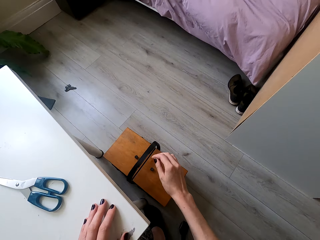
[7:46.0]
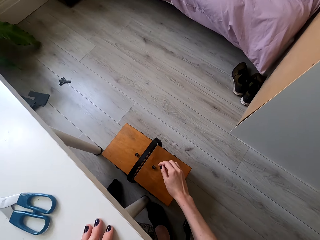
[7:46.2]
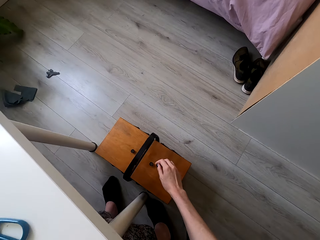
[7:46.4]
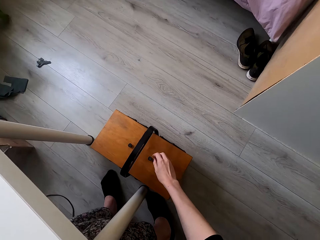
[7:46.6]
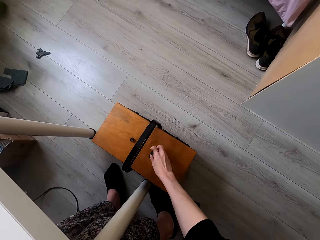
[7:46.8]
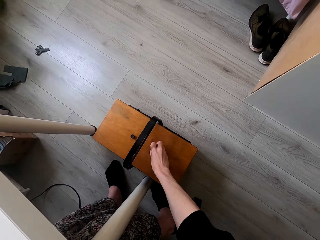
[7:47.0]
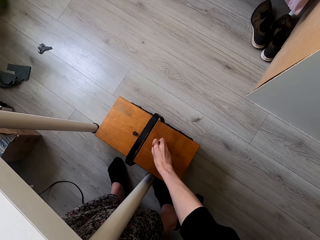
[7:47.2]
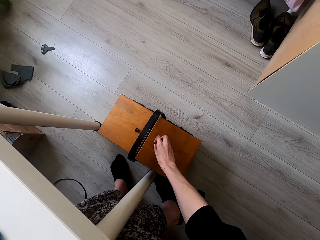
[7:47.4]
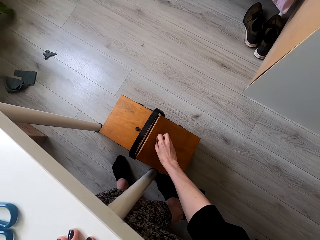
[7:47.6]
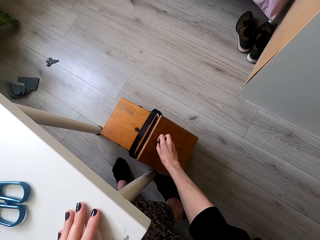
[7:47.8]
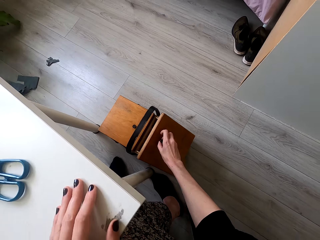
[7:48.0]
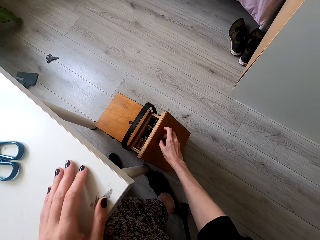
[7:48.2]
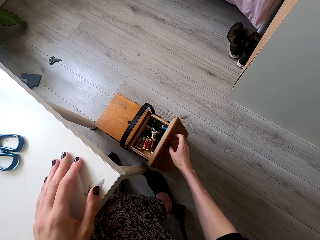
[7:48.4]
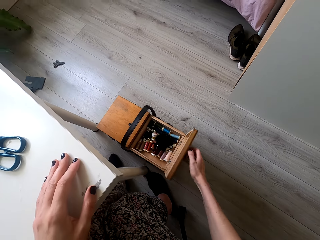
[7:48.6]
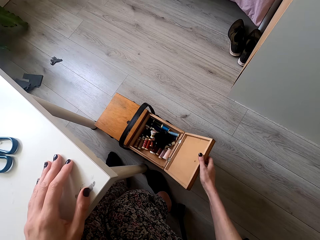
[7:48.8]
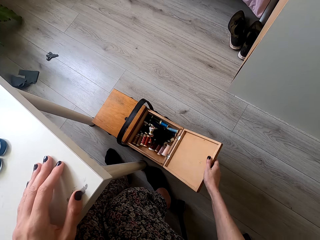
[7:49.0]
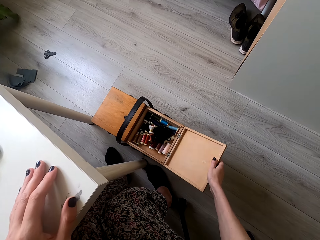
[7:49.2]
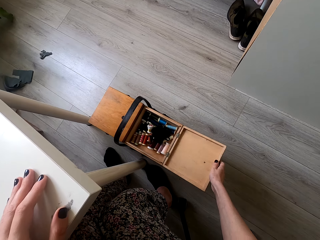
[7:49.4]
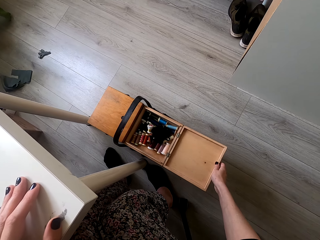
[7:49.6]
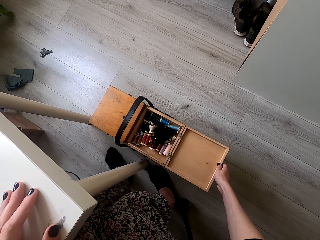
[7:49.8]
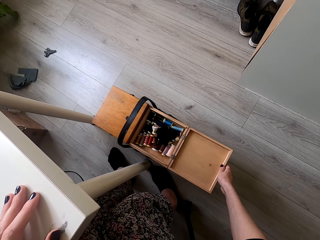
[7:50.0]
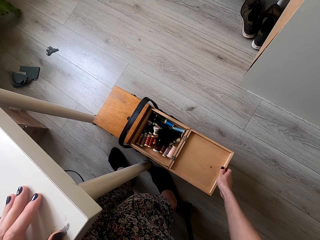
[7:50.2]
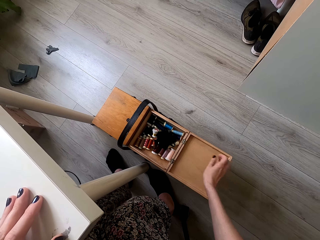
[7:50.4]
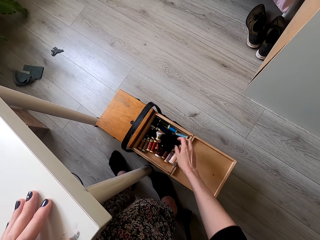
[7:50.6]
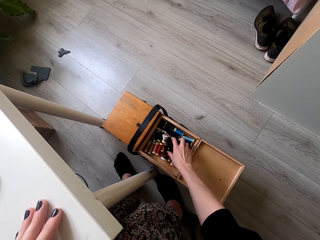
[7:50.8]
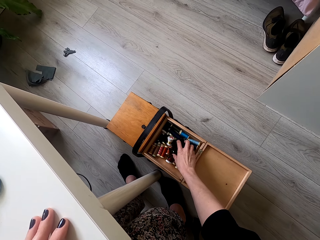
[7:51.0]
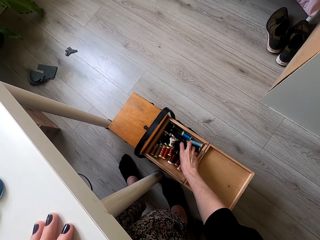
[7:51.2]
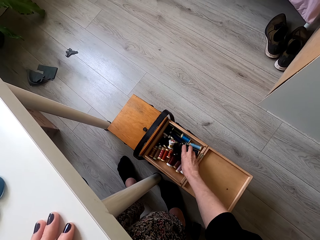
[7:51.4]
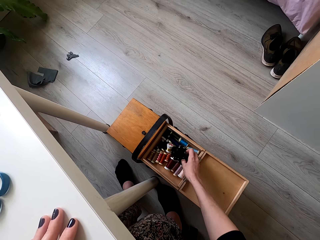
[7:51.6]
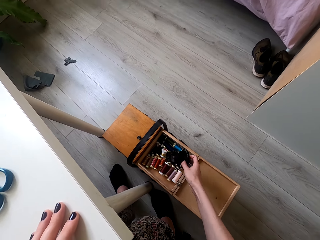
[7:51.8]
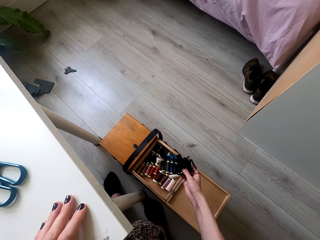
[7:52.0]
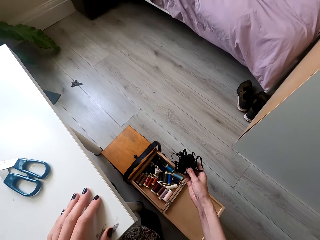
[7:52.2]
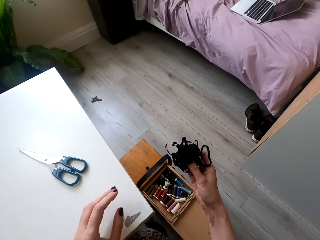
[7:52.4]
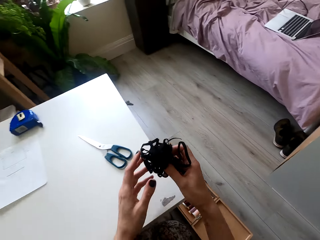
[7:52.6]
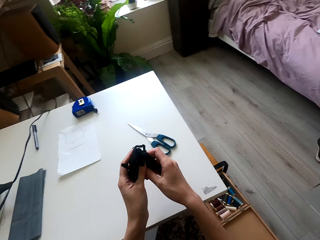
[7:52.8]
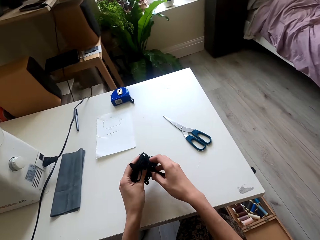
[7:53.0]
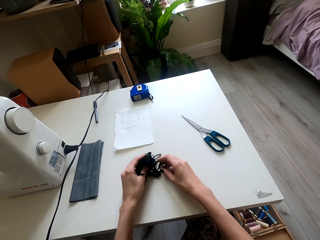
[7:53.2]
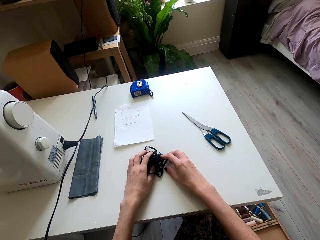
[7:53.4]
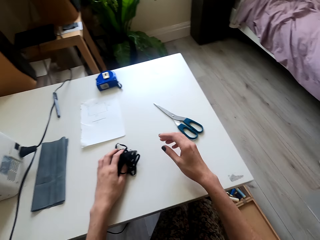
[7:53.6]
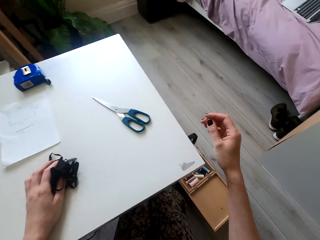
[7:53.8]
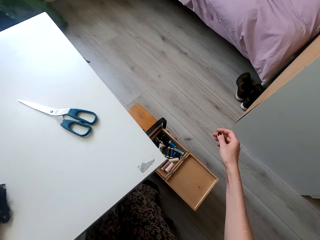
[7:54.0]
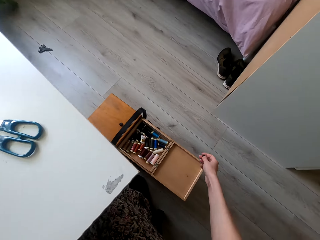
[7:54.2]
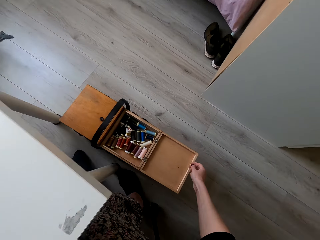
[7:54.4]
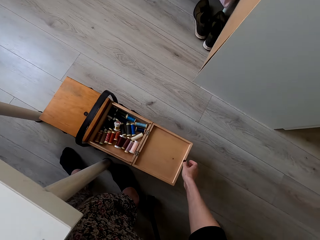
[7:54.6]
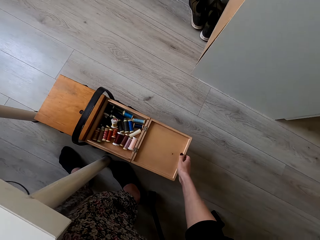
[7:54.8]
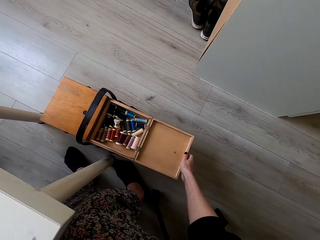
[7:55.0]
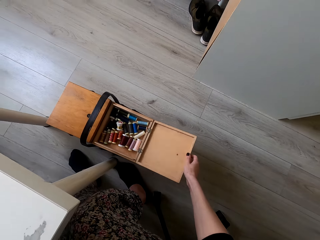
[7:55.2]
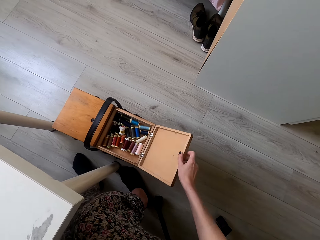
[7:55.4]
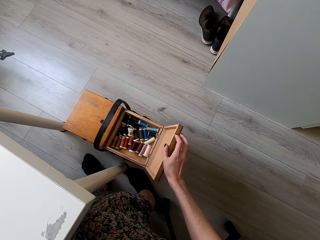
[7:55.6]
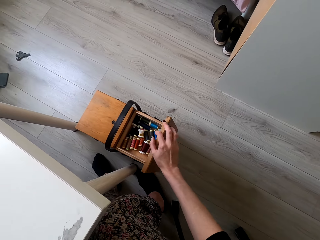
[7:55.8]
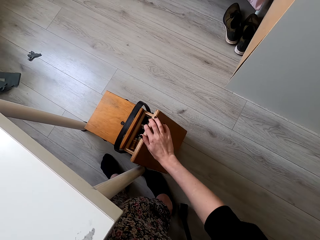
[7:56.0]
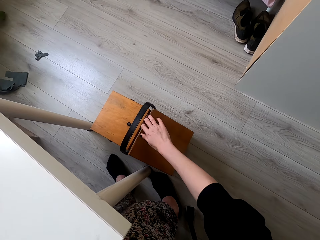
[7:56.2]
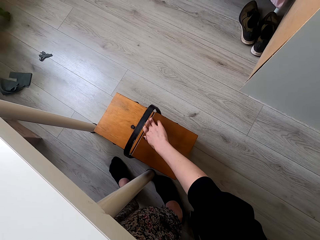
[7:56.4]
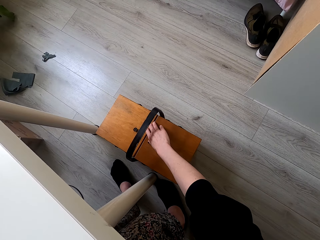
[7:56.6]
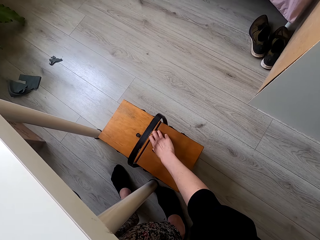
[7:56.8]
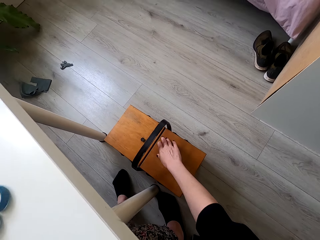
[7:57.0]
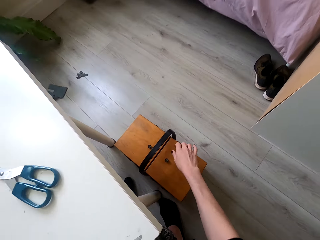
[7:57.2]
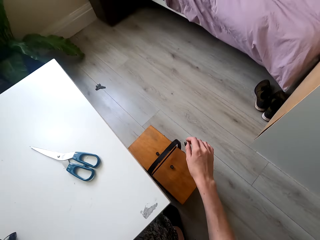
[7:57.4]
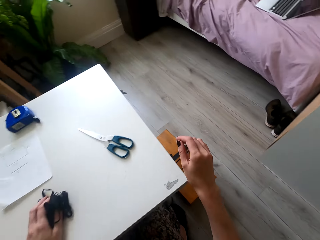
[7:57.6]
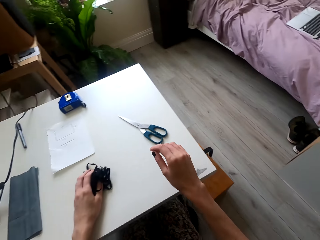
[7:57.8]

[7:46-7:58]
The camera wearer moves both hands. They open a box. They move the right hand. They pick up a thread from the box. They lift the thread. They place the thread on the left hand. They place the thread on the sewing table. They move the right hand. They hold the box. They close the box. They lift the right hand.

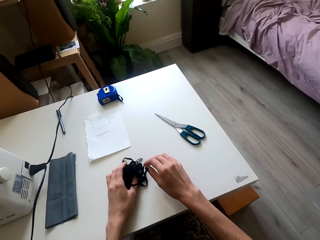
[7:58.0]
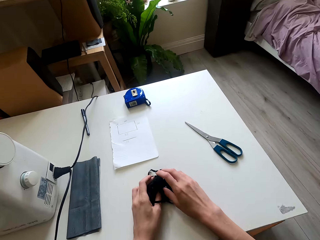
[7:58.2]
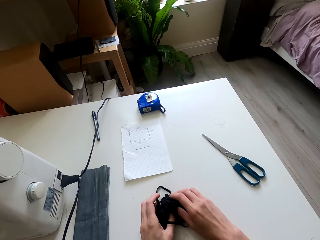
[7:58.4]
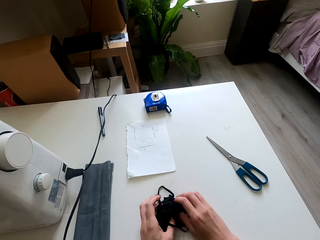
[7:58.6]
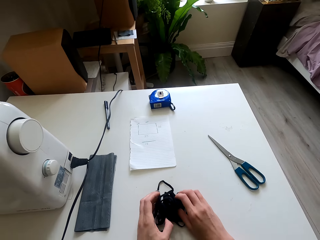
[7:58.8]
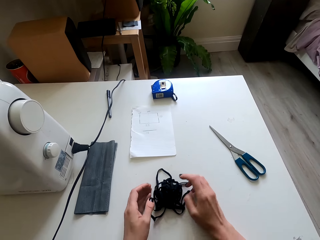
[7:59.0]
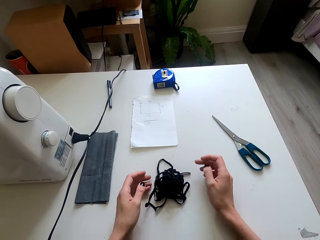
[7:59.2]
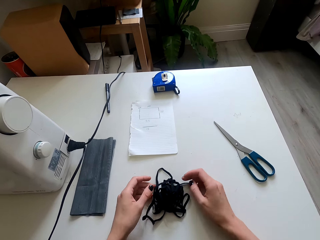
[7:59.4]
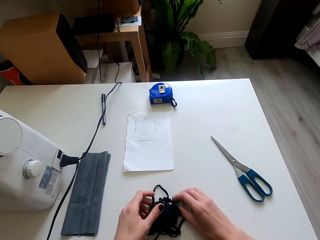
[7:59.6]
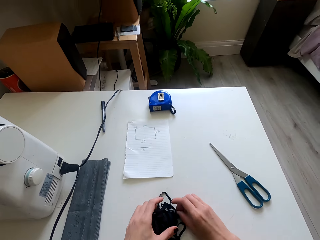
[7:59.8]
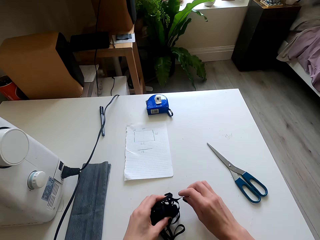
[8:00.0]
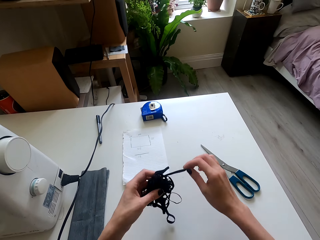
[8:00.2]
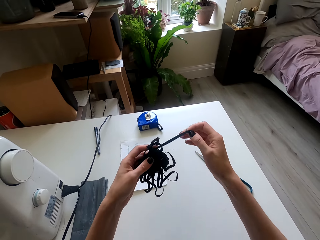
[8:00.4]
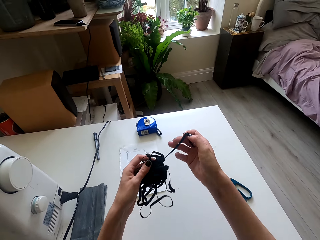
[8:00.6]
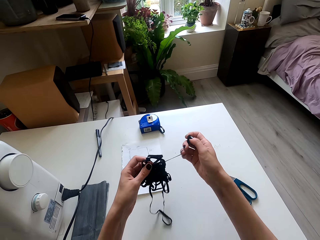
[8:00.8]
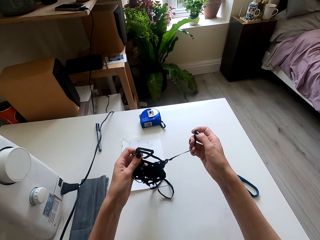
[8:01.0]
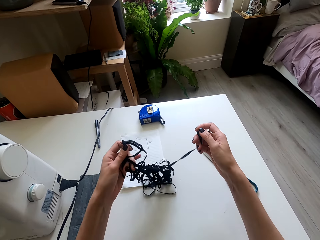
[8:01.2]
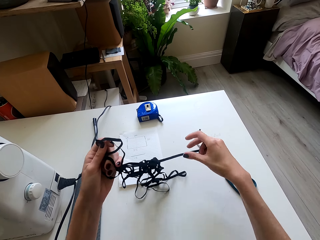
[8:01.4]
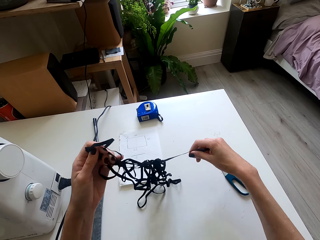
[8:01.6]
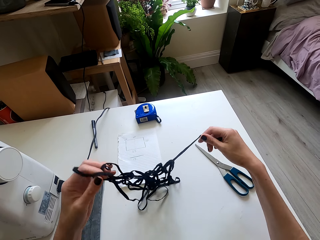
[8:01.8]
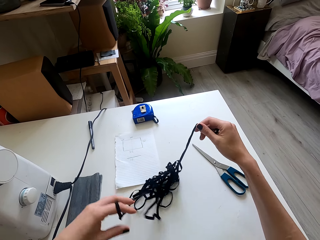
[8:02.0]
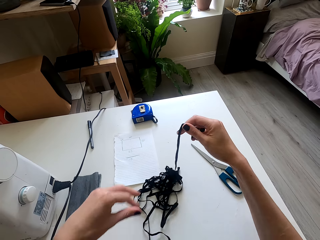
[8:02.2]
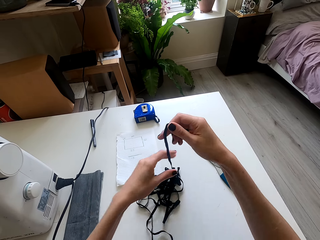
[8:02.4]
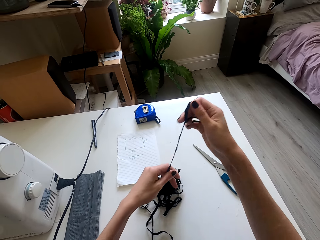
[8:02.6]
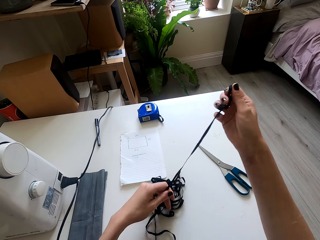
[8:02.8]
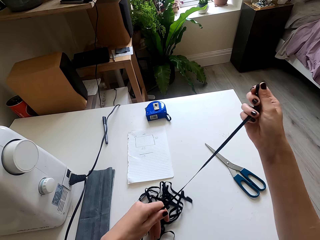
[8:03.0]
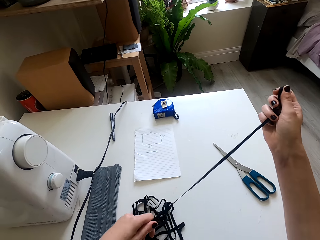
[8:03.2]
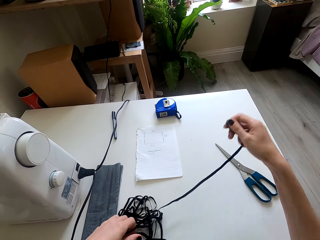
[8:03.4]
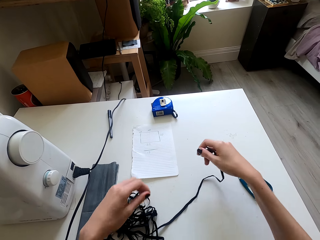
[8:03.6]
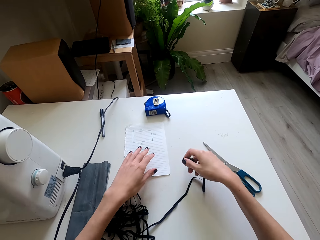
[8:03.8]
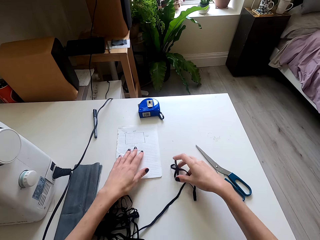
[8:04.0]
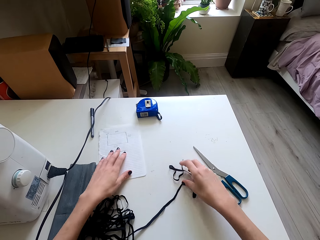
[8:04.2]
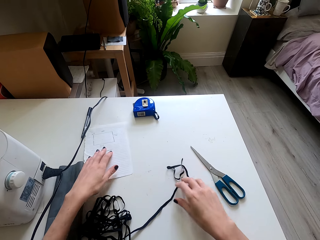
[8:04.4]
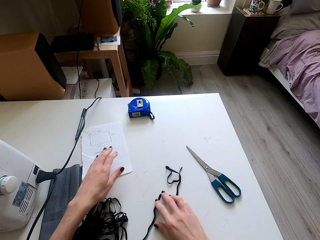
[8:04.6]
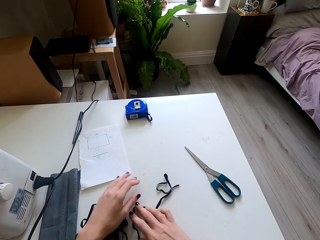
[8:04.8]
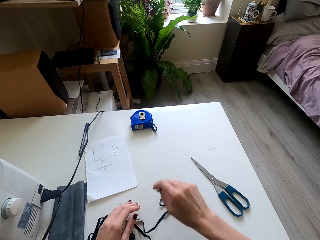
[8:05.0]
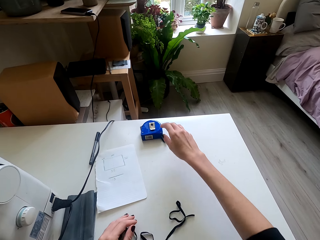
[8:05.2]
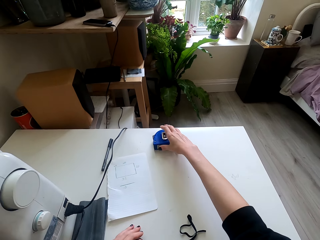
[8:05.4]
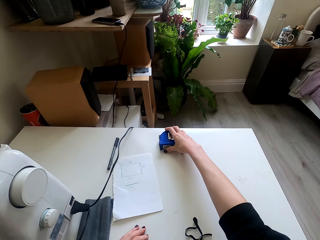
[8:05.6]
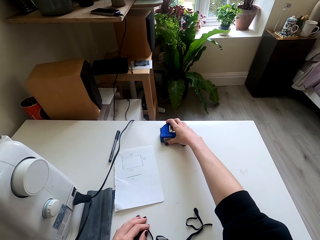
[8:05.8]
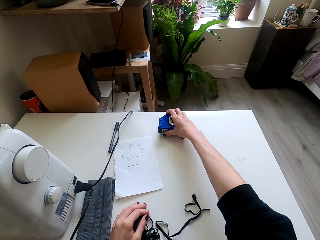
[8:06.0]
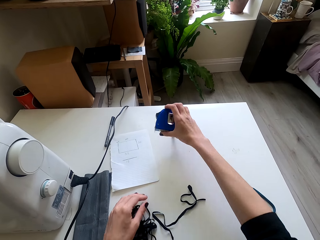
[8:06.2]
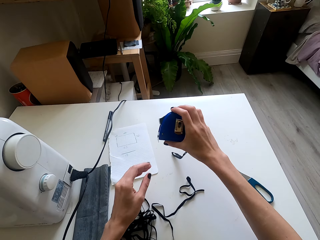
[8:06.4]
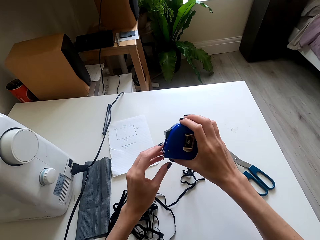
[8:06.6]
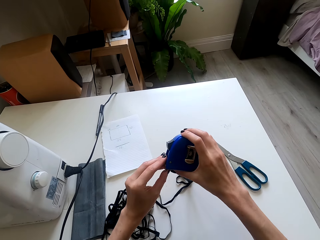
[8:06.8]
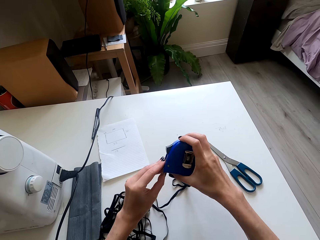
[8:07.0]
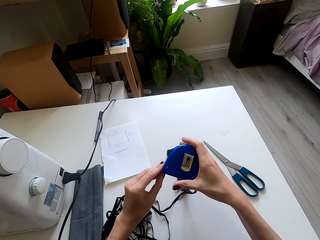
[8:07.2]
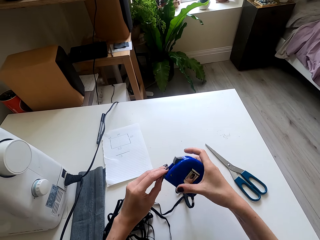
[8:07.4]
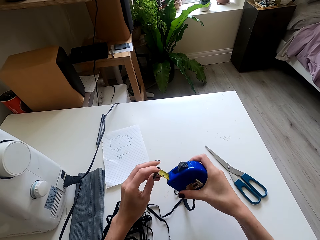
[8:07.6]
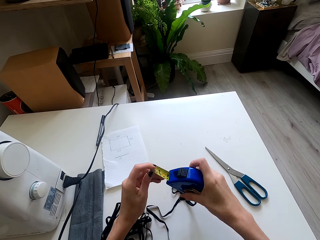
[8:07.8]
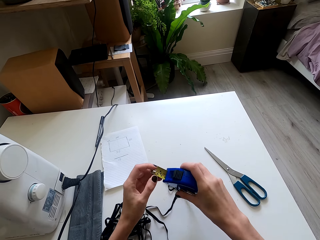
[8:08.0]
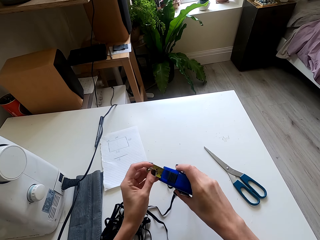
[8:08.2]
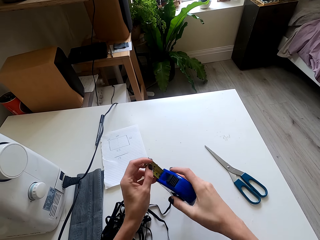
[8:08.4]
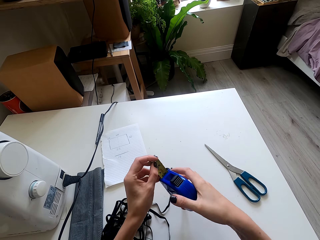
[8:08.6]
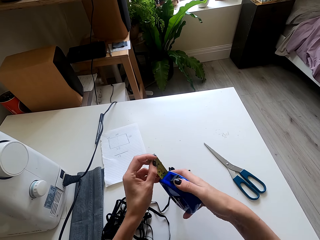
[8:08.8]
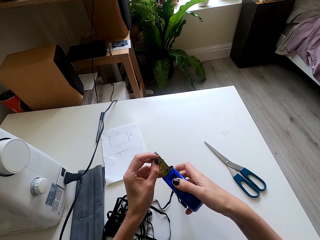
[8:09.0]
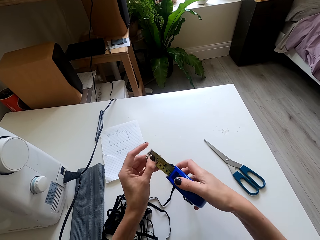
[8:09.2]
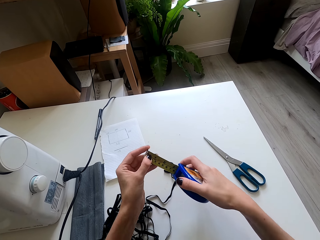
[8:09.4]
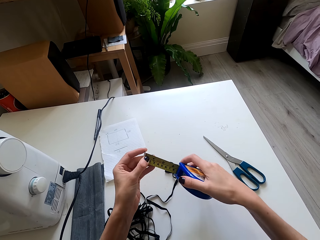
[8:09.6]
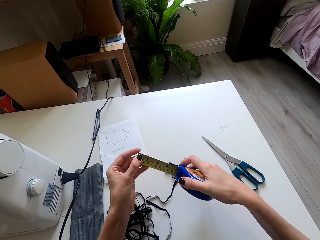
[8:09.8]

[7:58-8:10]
The camera wearer holds the thread. They look at the thread. They lift the thread. They pull the thread. They unfold the thread. They push the paper. They push the thread. They lift the right hand. They pick up a tape measure. They lift the tape measure and pull the tape measure.
